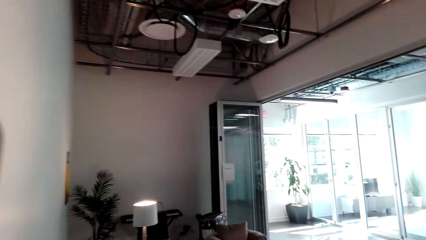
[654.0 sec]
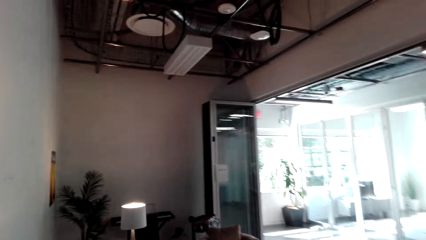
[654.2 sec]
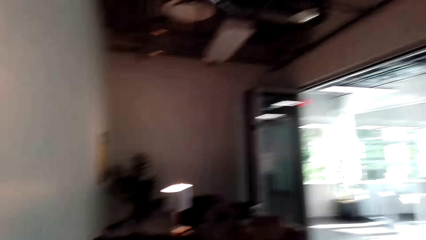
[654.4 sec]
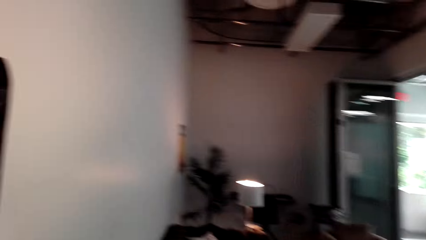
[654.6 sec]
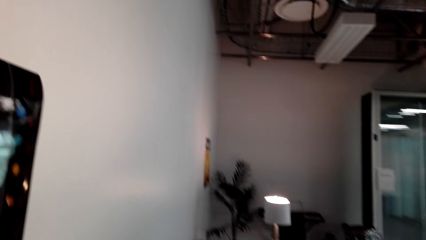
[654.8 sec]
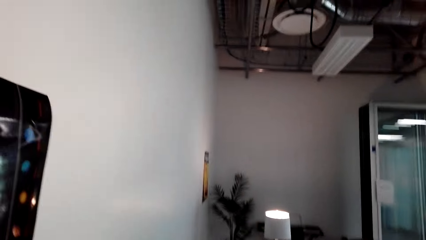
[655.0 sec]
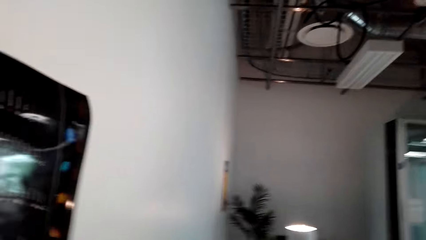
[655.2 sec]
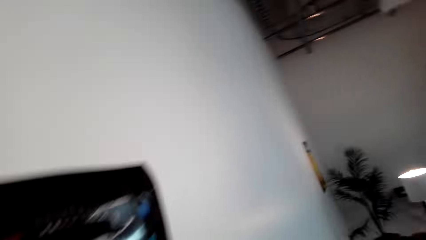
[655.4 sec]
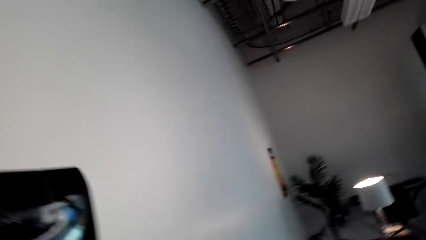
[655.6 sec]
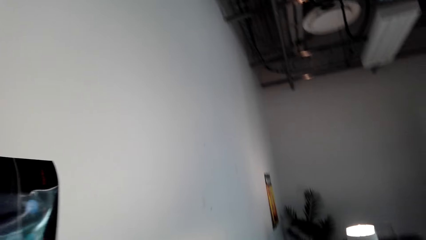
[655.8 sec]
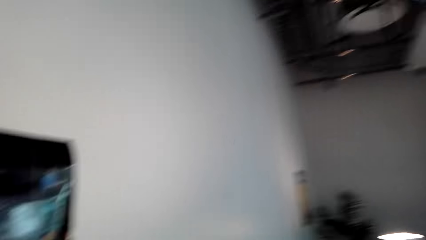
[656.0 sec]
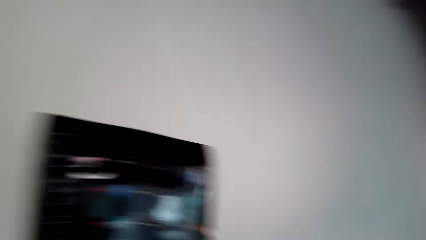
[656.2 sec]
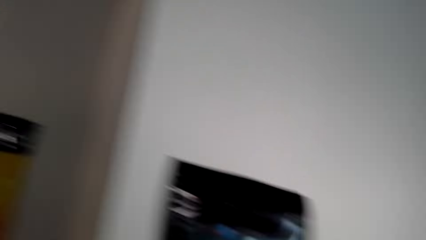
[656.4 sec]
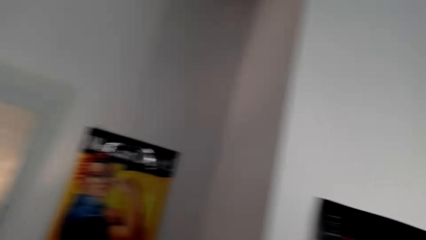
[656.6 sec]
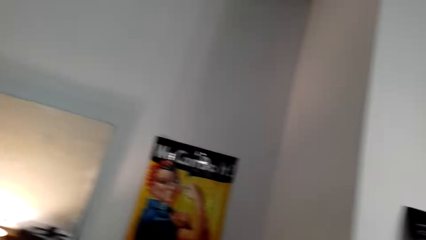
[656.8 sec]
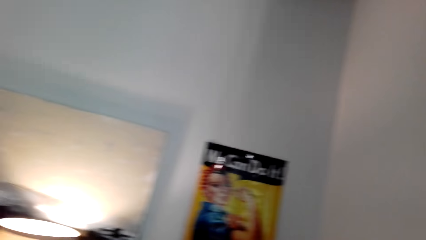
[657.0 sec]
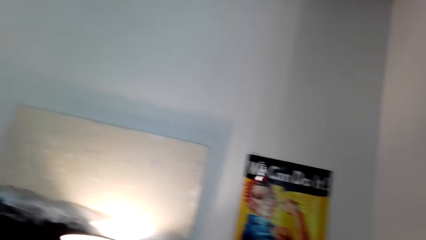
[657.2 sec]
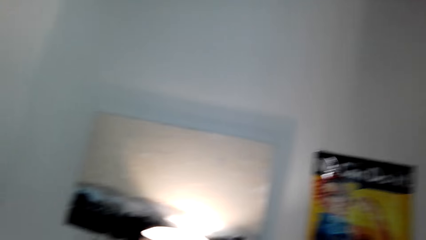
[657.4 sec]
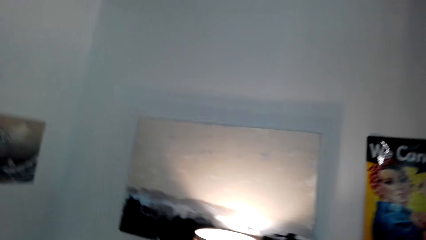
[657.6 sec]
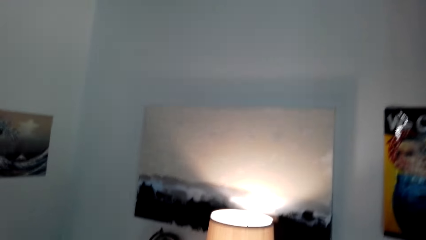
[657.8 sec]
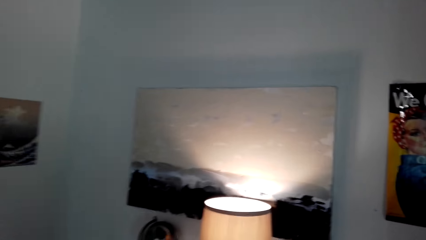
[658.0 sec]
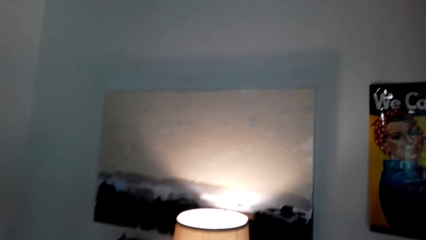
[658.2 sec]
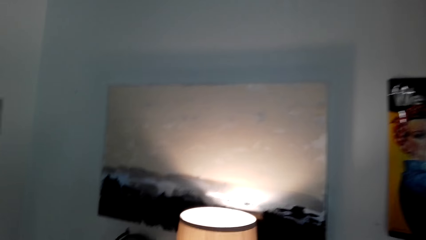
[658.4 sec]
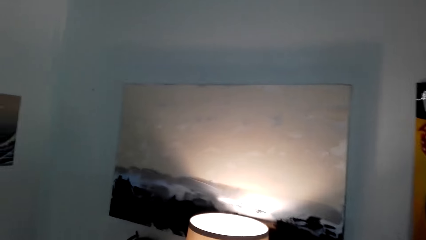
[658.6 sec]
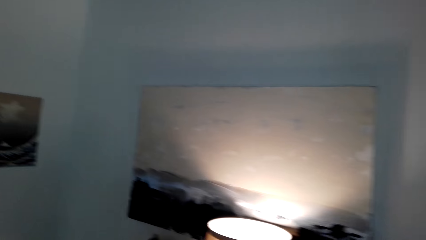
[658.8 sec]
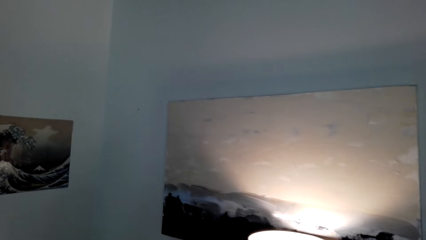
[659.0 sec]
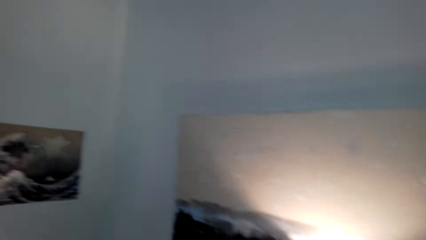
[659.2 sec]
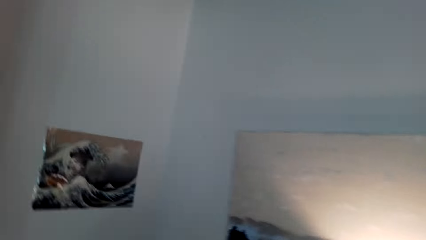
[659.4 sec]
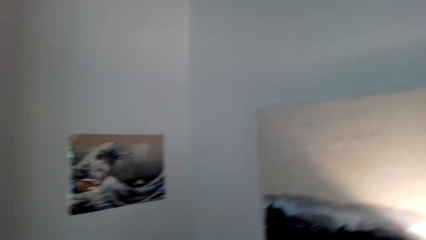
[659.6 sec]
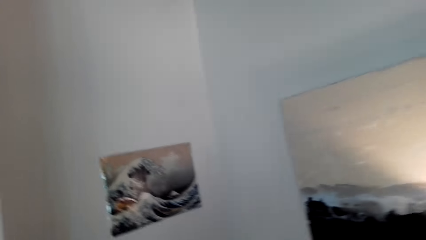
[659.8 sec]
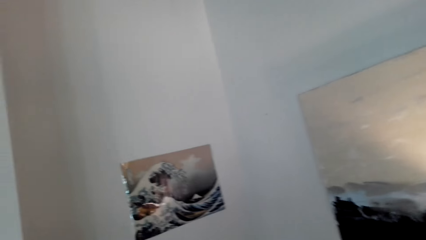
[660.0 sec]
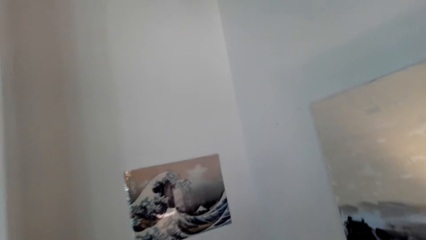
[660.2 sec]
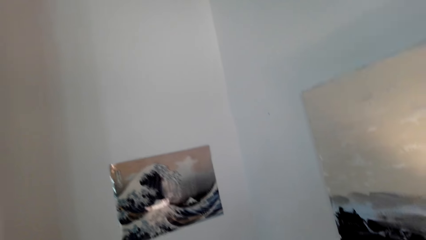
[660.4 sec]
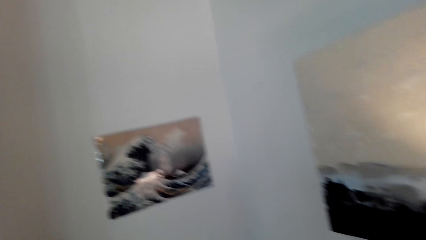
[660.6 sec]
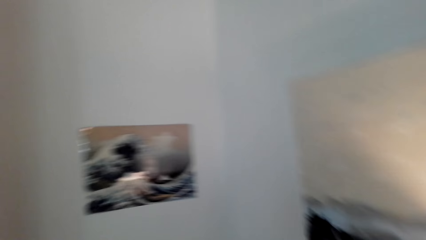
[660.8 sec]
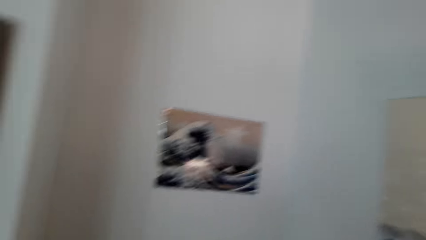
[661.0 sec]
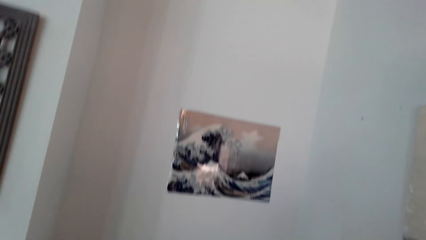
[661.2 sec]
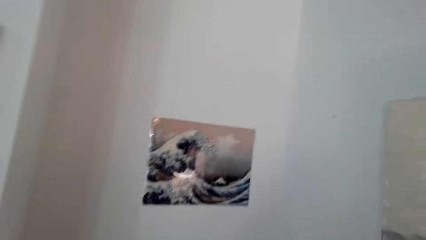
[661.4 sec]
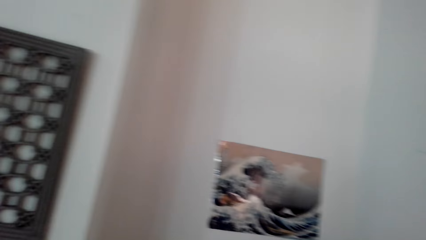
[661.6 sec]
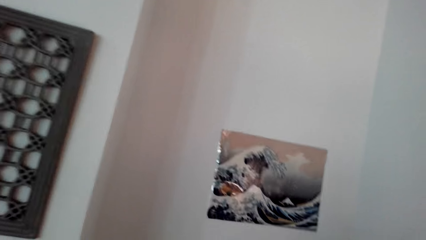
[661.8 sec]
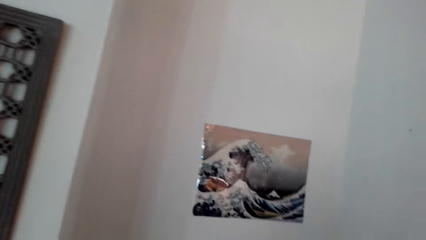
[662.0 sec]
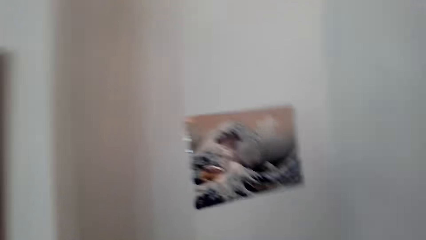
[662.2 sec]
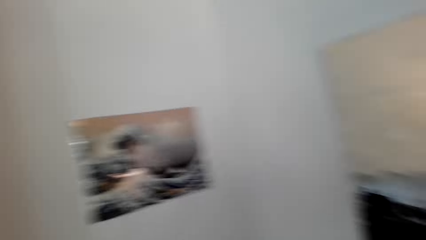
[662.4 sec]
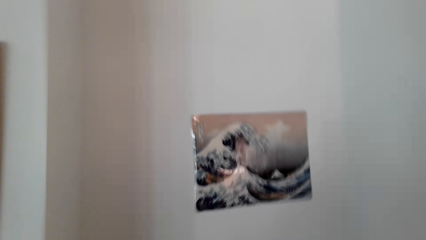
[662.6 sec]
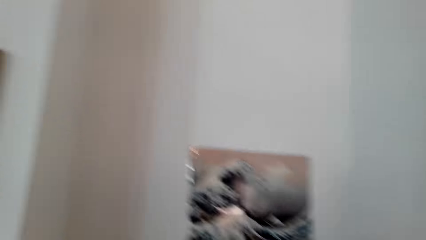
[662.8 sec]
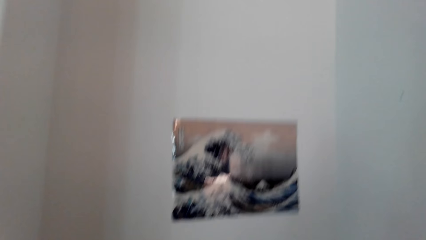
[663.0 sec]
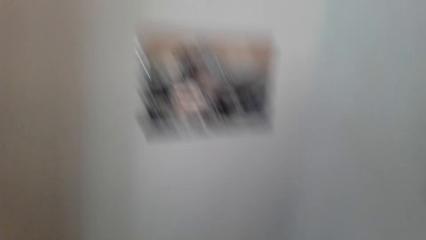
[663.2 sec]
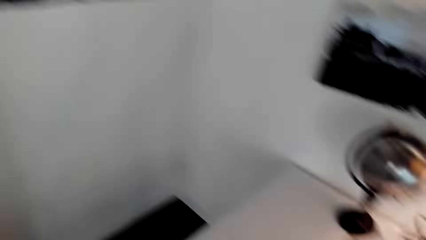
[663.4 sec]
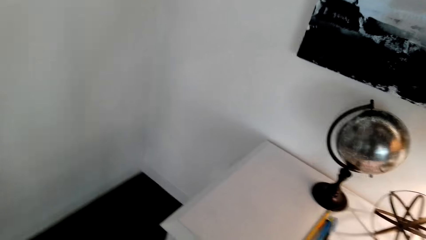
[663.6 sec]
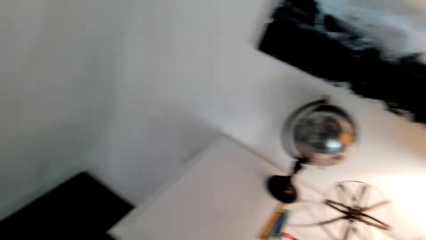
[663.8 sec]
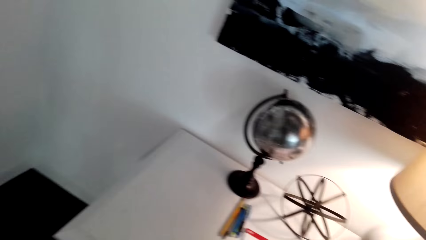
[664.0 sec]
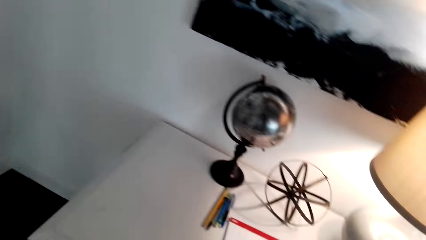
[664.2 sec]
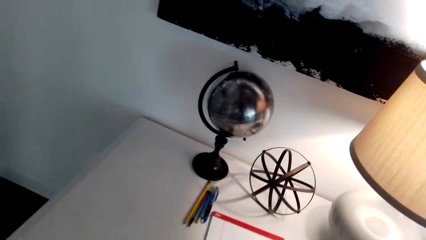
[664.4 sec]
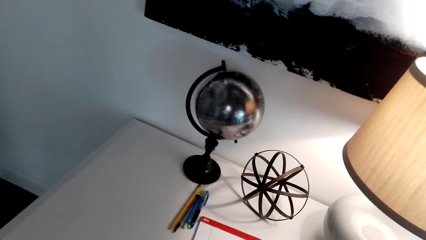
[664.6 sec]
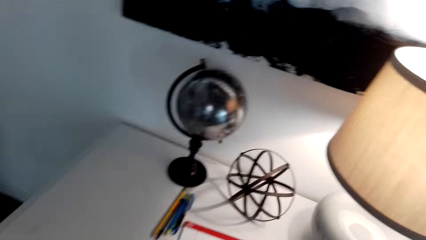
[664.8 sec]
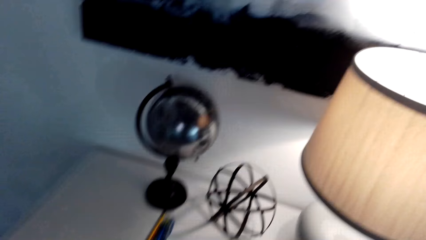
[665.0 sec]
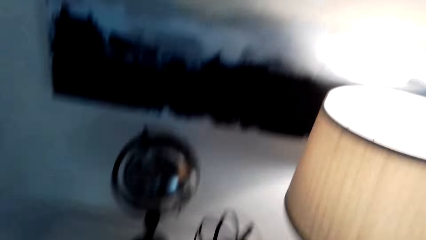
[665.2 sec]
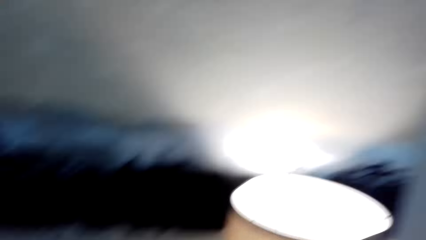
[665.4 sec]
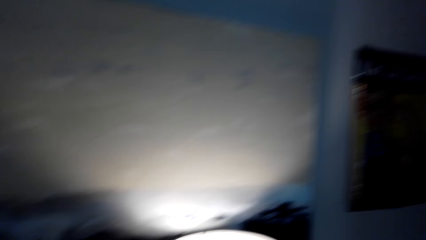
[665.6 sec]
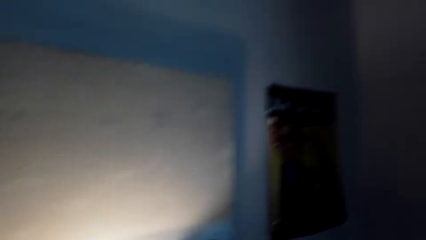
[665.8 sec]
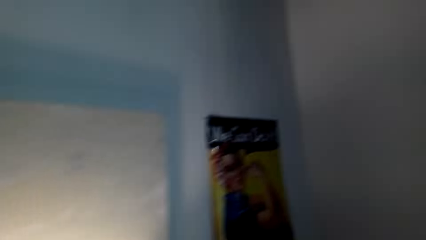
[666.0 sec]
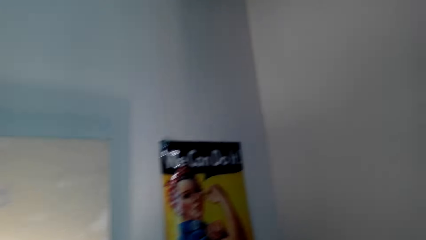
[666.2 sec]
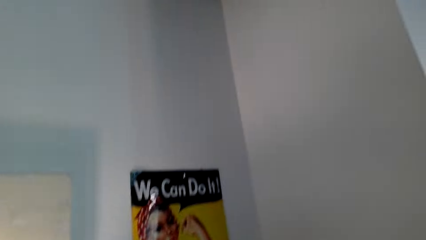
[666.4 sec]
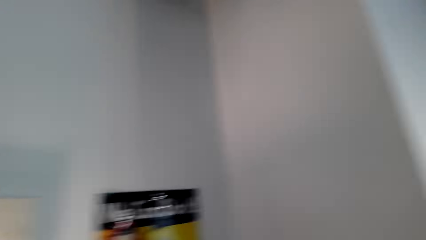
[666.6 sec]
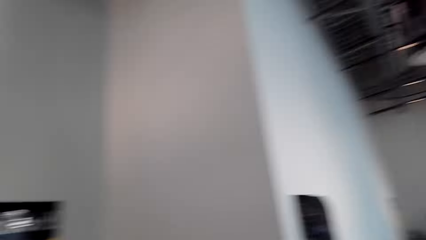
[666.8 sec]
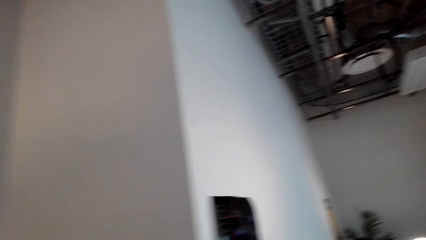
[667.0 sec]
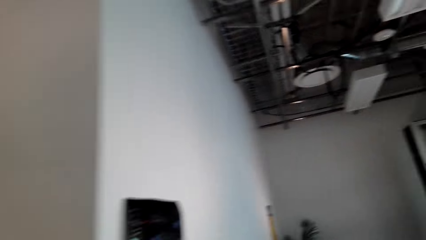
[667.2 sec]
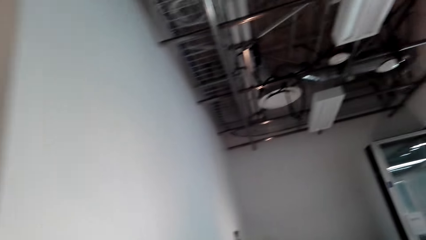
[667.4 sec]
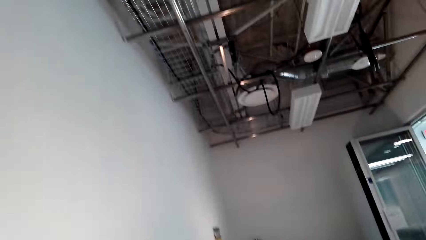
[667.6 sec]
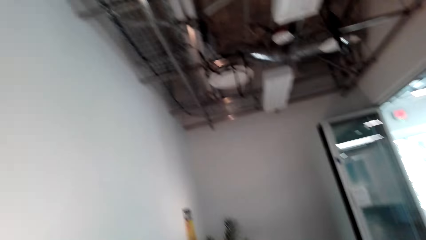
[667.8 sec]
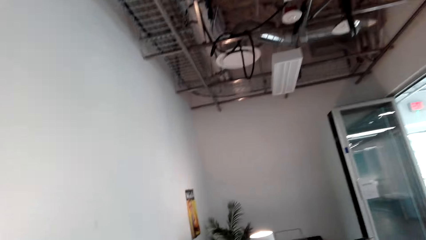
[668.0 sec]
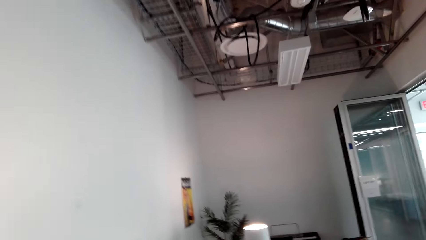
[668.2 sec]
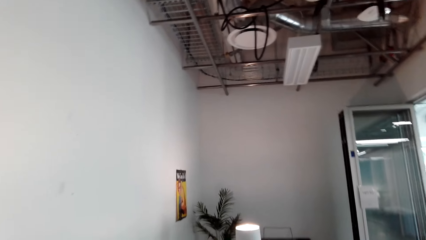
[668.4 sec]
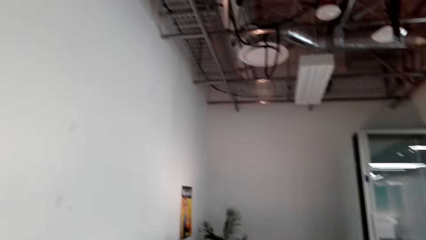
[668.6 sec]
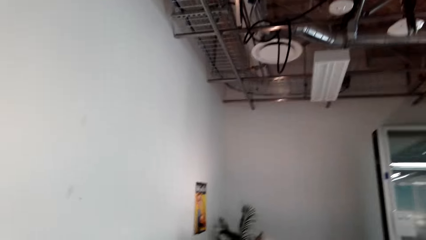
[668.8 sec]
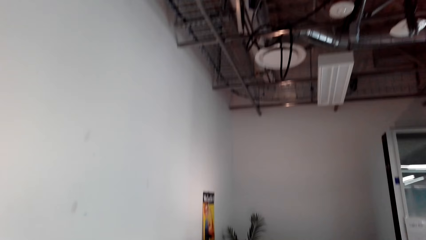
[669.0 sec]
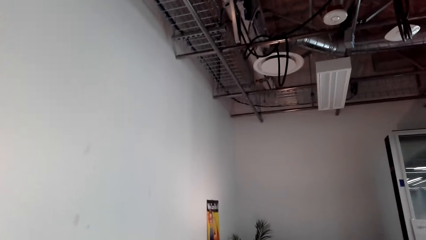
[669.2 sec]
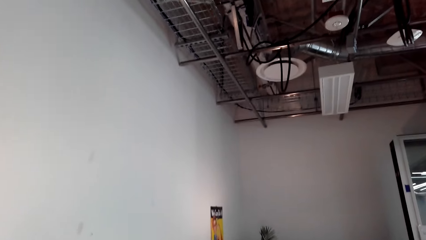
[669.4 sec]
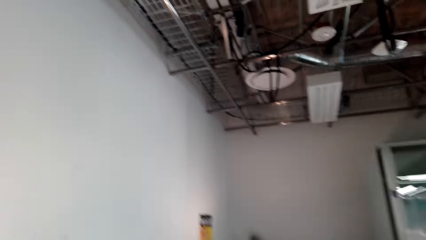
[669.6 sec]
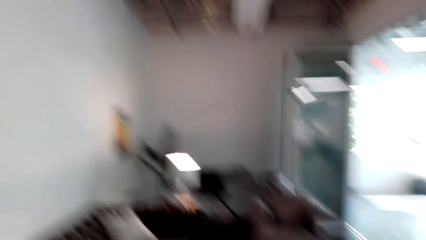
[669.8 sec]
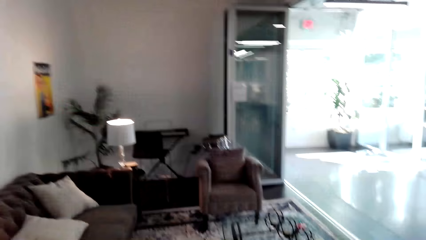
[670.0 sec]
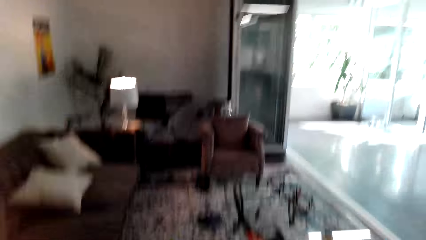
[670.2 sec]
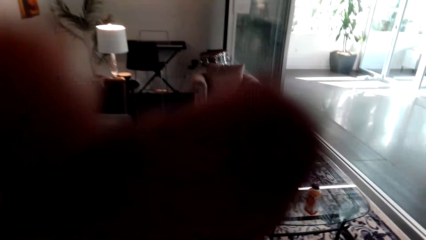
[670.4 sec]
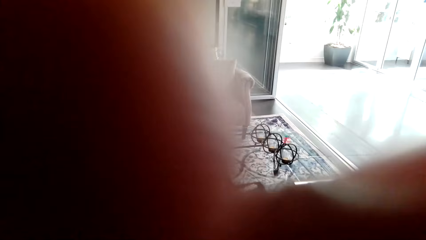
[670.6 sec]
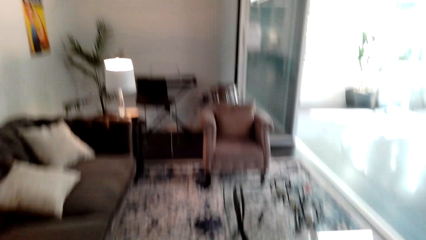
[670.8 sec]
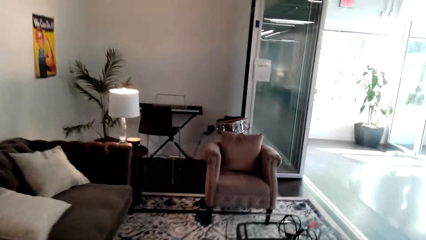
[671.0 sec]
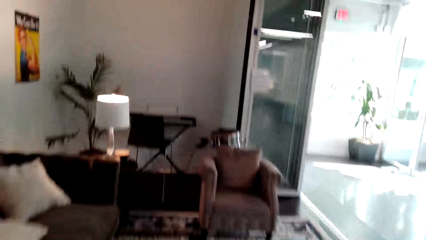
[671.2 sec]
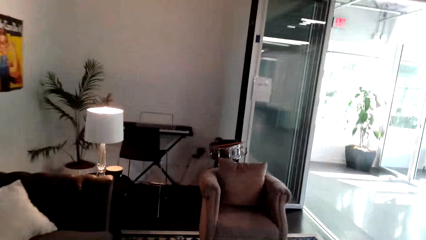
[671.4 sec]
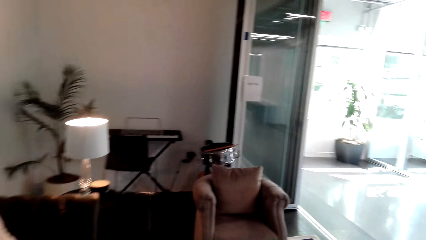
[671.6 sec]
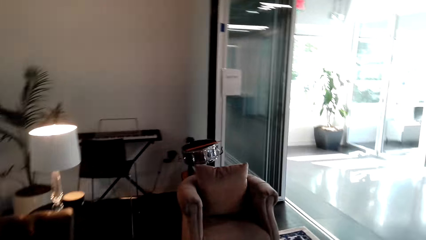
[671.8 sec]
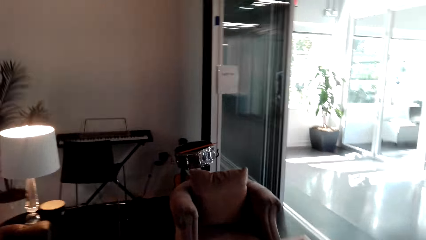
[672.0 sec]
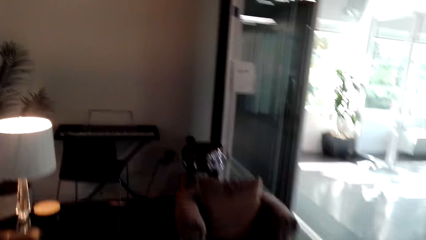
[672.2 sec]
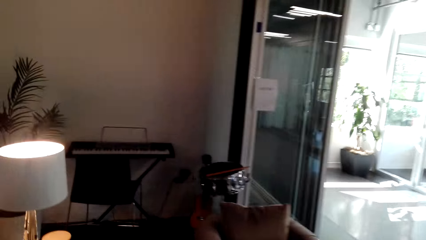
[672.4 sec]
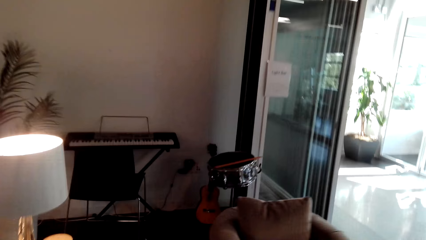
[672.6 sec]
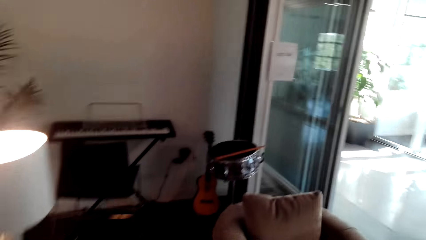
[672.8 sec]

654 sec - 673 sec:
The camera wearer does something. They walk in the house and fix the camera. They walk in the house to the piano.
